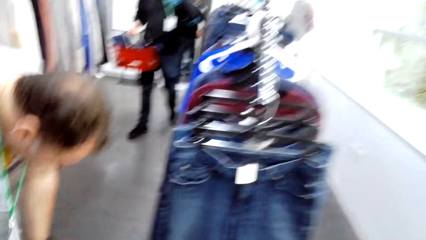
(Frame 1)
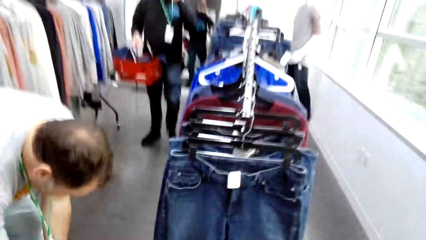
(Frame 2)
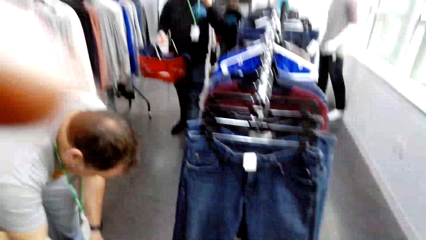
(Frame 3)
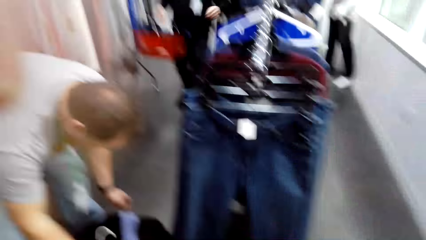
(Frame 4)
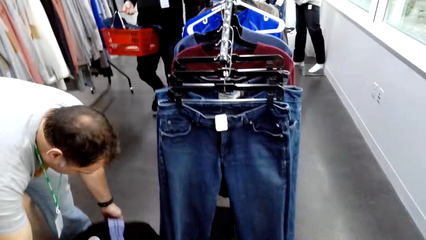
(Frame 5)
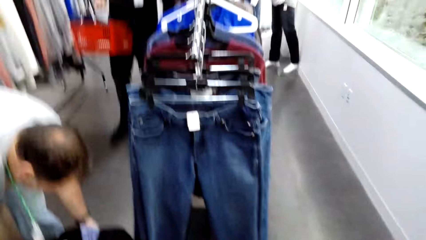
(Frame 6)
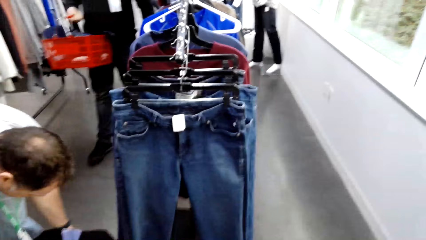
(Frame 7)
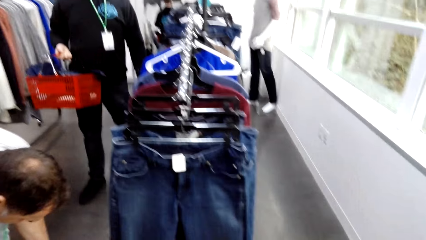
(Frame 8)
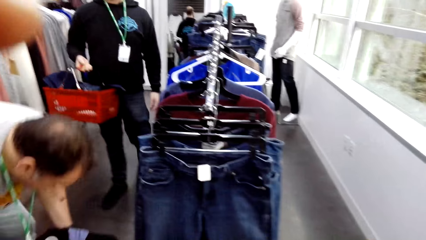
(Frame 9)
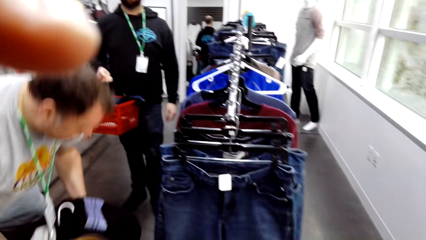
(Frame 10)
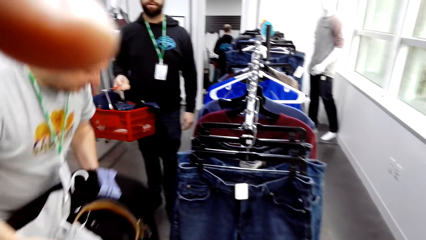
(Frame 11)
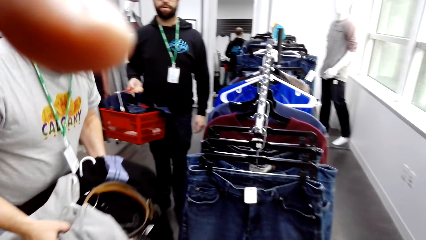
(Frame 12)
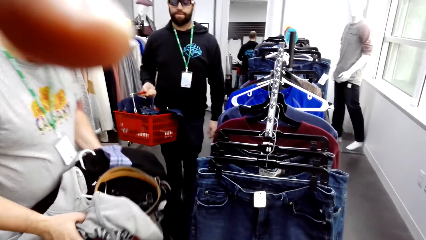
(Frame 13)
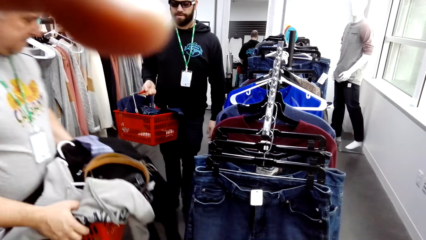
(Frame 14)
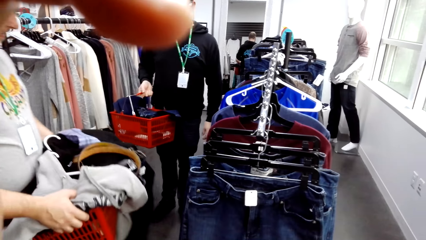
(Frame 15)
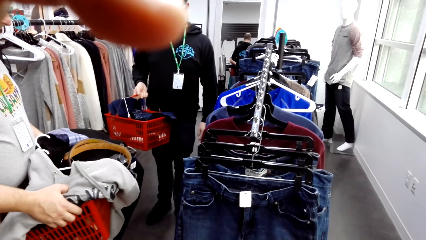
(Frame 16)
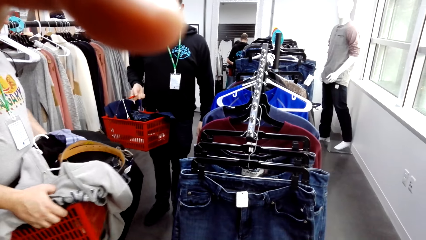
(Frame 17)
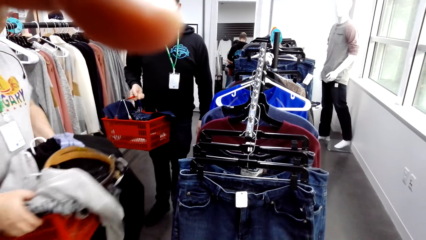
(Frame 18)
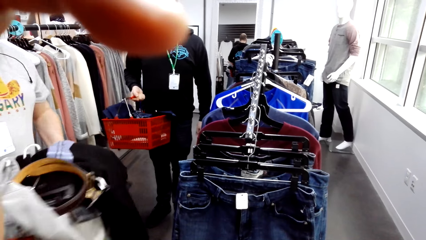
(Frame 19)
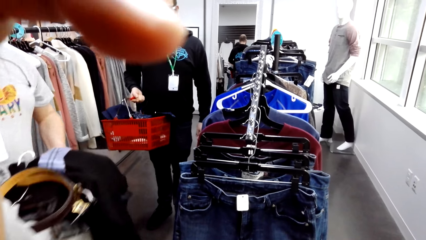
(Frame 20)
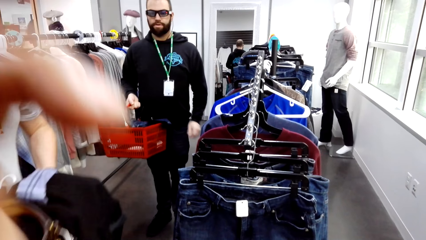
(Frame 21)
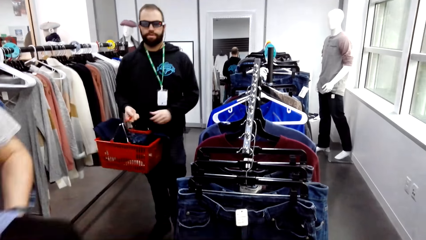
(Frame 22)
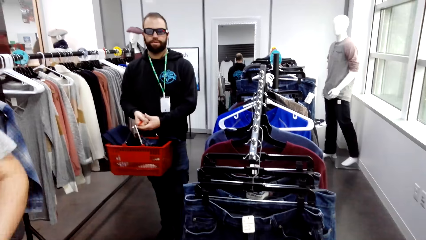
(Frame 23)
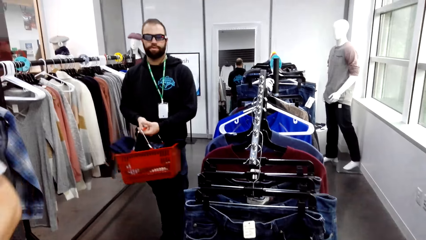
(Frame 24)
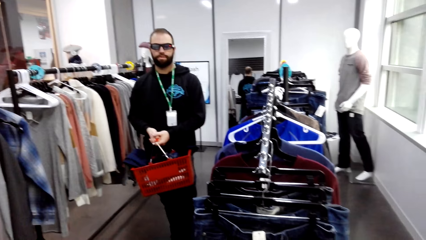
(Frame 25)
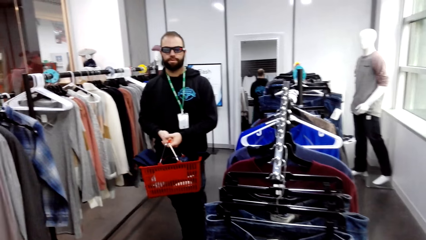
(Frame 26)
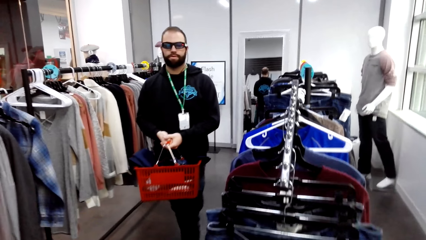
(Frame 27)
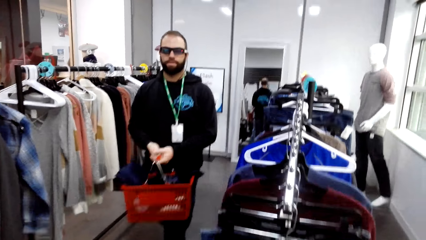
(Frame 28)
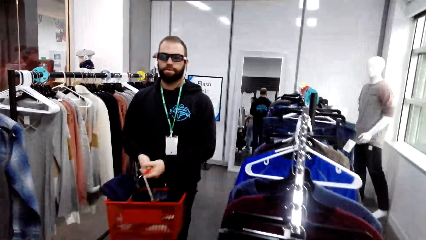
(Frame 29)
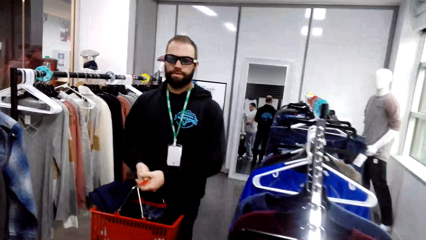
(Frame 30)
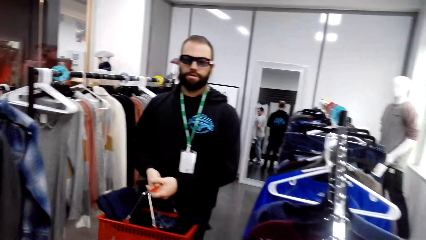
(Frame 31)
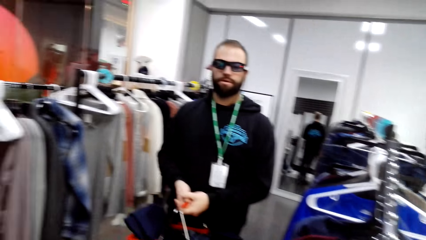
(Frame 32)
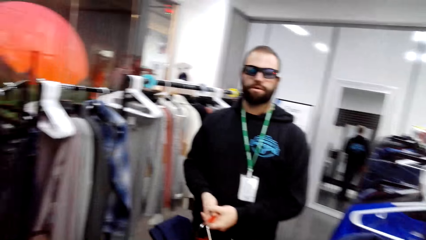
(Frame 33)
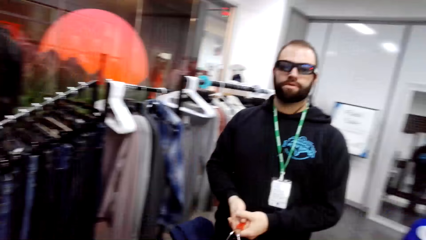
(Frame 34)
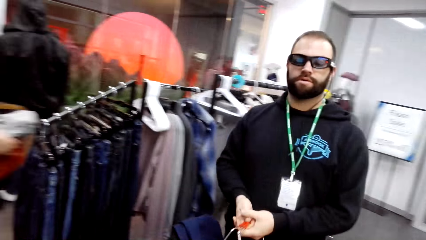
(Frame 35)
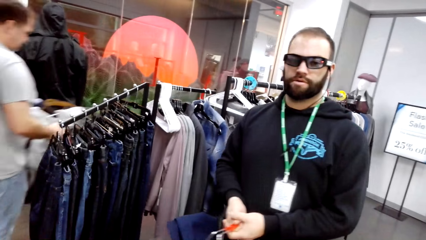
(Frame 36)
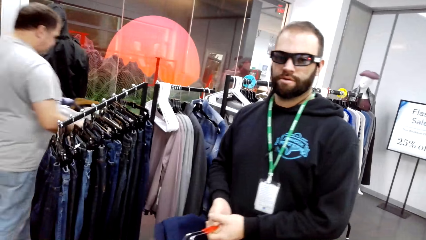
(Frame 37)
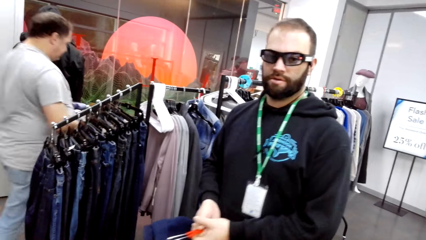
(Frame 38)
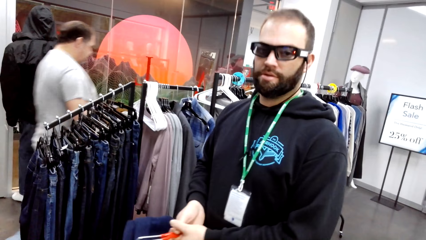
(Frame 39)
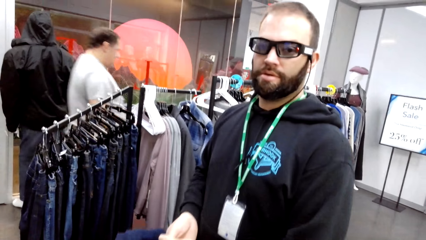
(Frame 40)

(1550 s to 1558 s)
The camera wearer looks around the store. They walk in the room. A male walks towards the camera wearer. The camera wearer adjusts the camera with a hand. They walk around the store.
